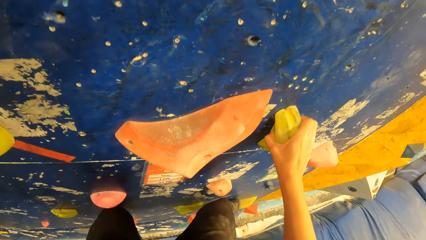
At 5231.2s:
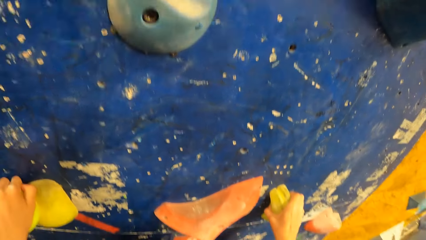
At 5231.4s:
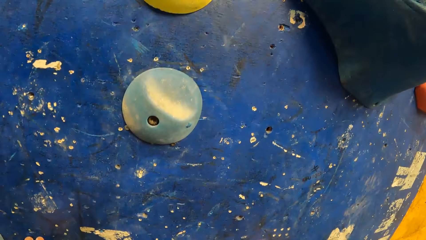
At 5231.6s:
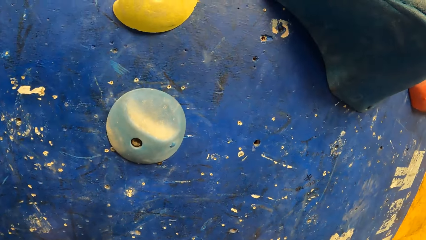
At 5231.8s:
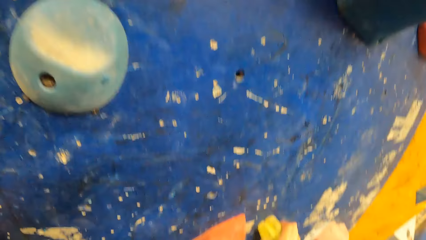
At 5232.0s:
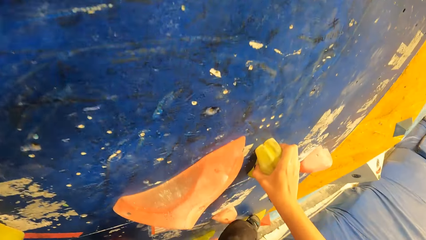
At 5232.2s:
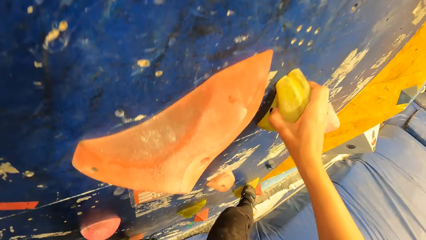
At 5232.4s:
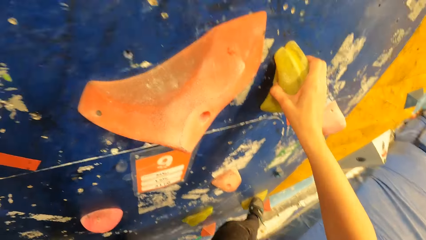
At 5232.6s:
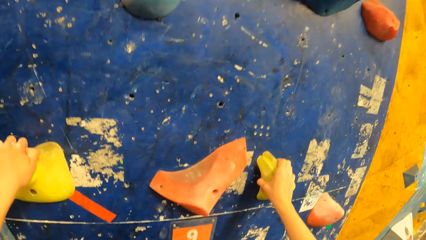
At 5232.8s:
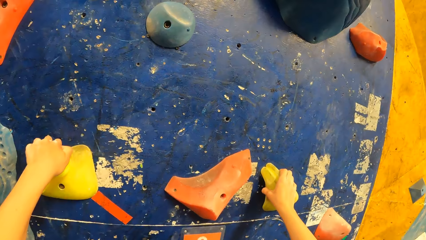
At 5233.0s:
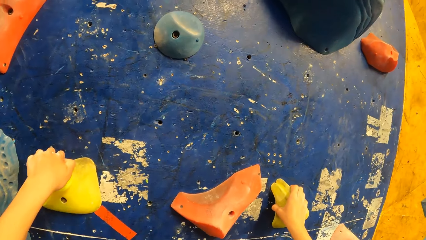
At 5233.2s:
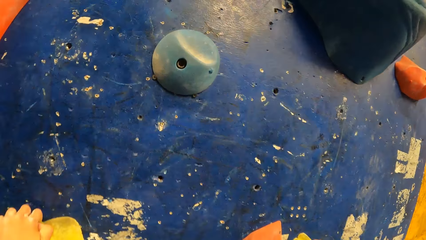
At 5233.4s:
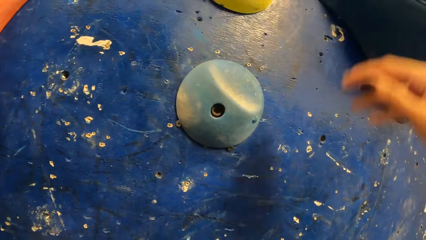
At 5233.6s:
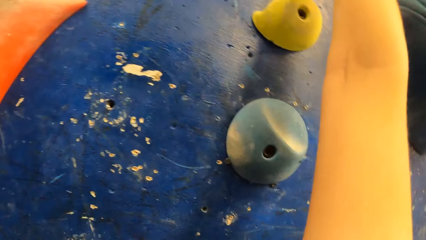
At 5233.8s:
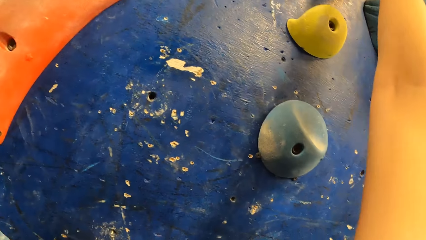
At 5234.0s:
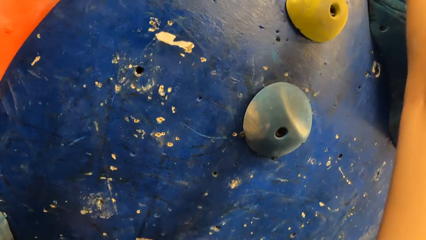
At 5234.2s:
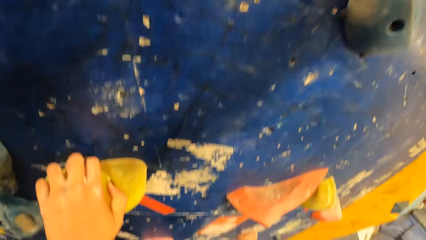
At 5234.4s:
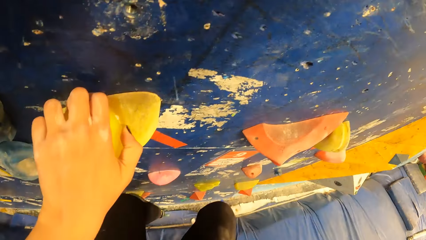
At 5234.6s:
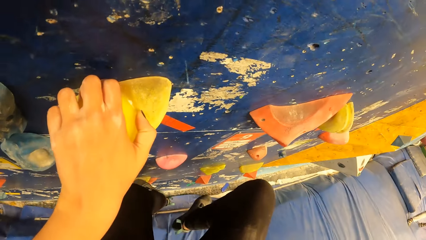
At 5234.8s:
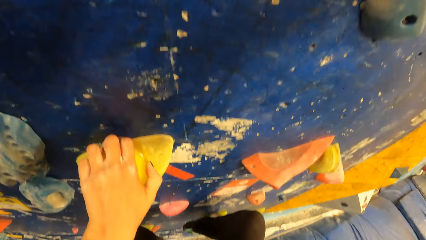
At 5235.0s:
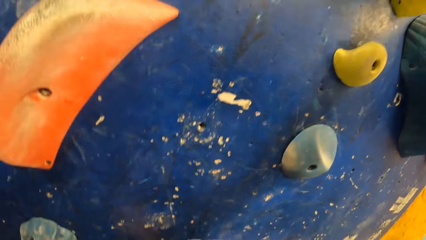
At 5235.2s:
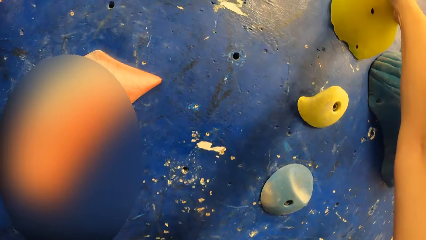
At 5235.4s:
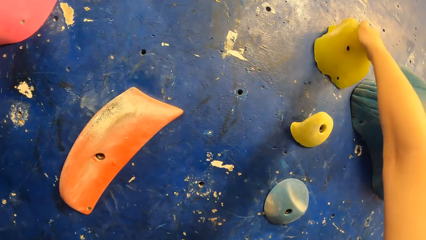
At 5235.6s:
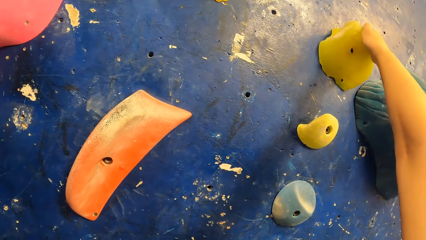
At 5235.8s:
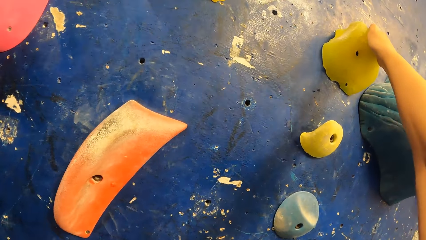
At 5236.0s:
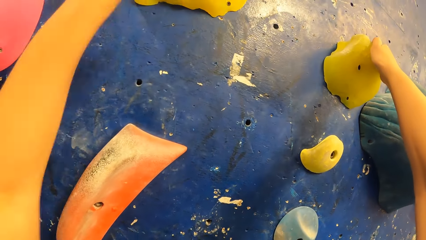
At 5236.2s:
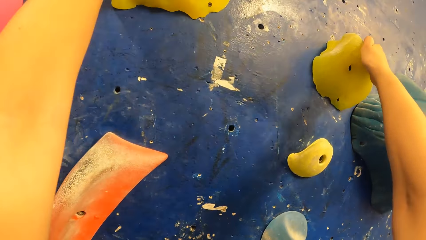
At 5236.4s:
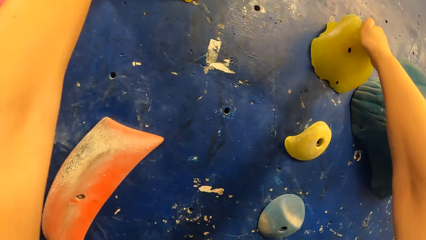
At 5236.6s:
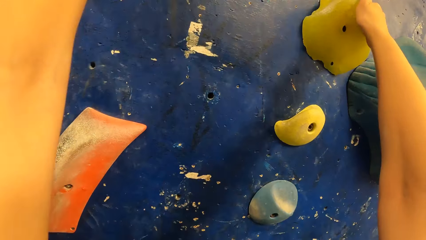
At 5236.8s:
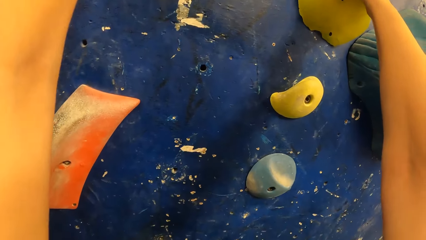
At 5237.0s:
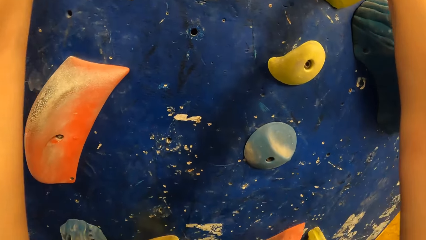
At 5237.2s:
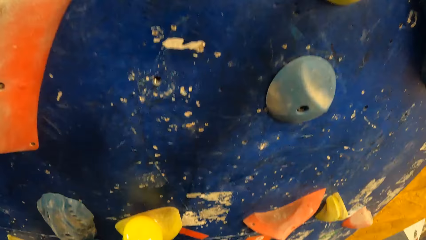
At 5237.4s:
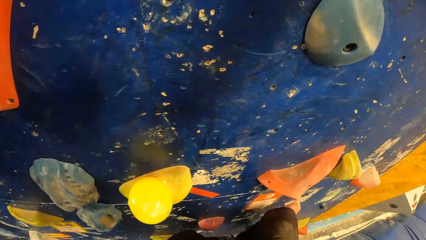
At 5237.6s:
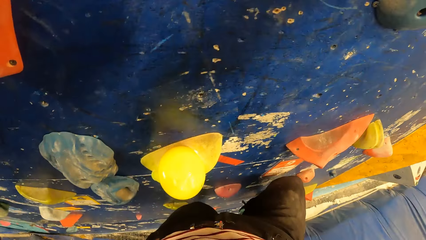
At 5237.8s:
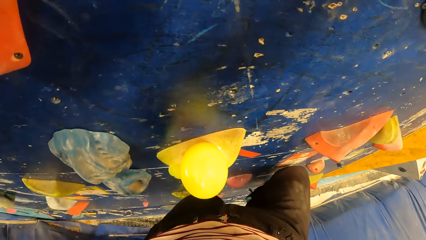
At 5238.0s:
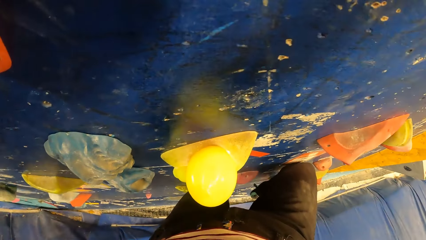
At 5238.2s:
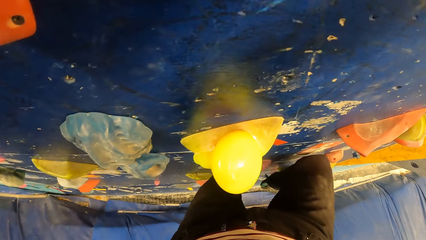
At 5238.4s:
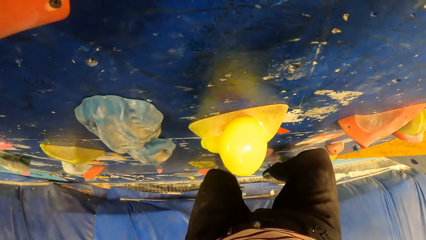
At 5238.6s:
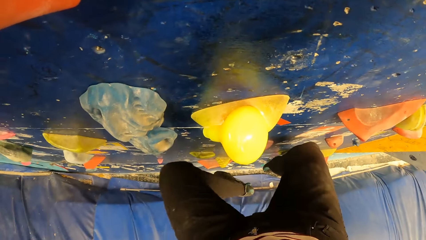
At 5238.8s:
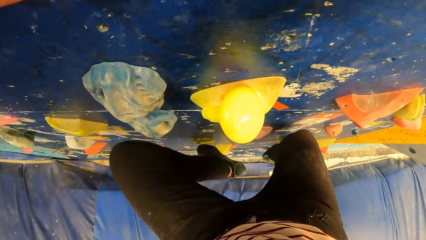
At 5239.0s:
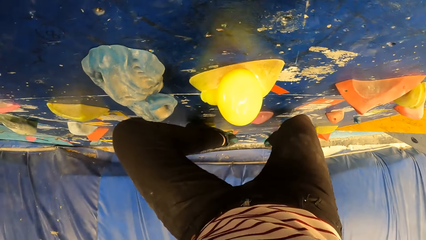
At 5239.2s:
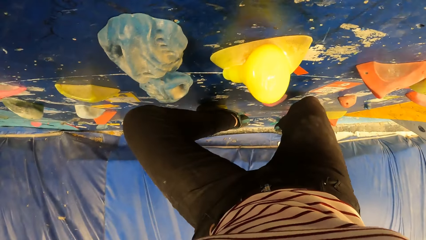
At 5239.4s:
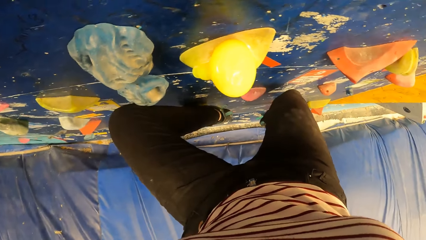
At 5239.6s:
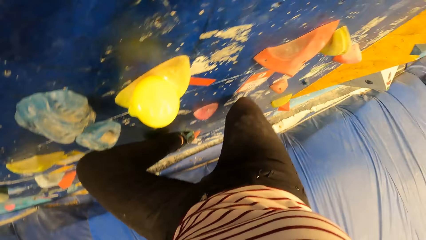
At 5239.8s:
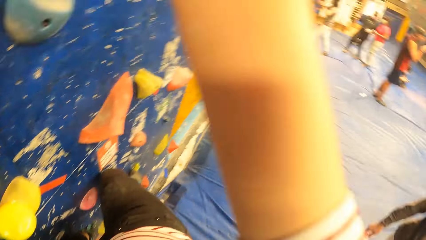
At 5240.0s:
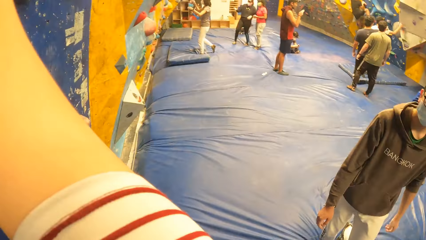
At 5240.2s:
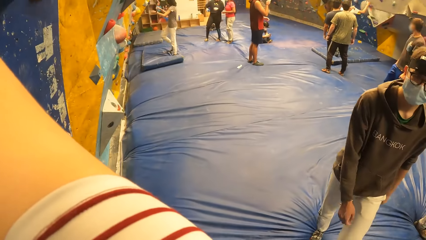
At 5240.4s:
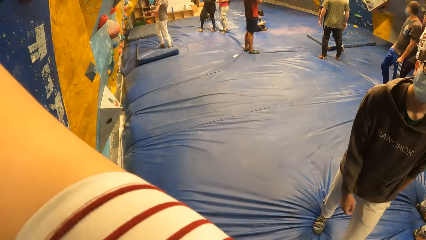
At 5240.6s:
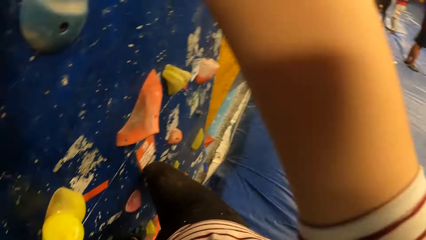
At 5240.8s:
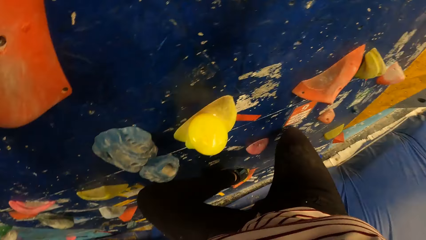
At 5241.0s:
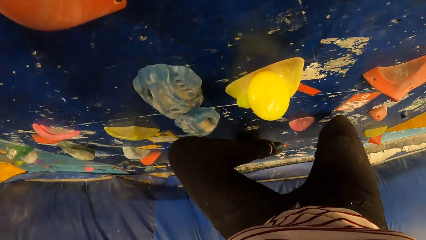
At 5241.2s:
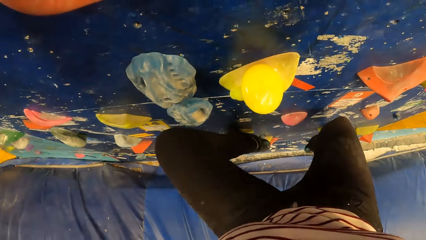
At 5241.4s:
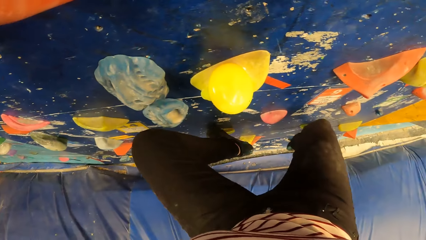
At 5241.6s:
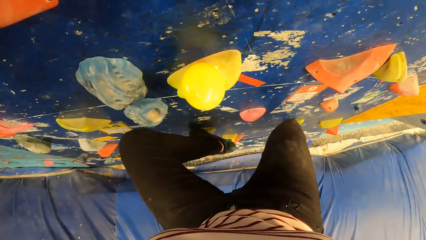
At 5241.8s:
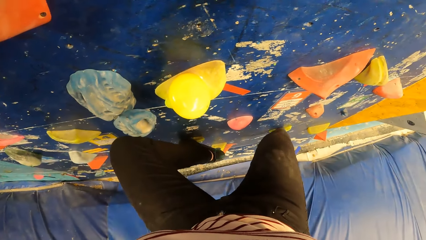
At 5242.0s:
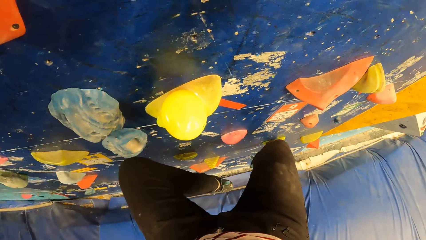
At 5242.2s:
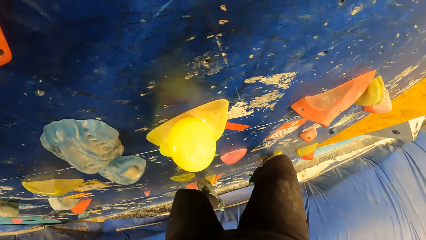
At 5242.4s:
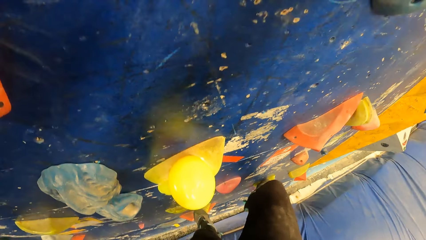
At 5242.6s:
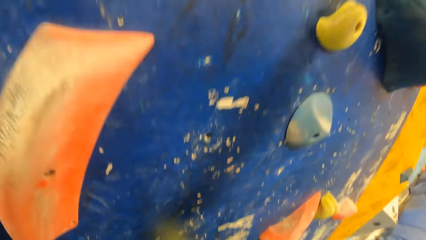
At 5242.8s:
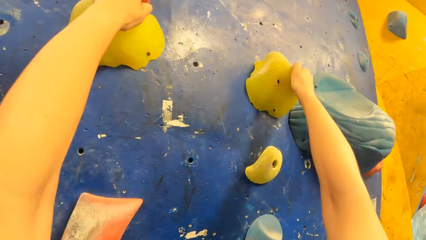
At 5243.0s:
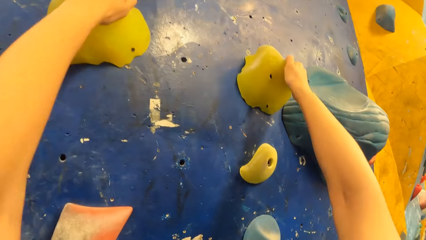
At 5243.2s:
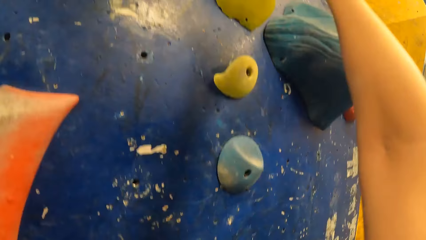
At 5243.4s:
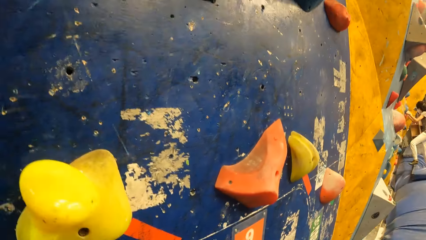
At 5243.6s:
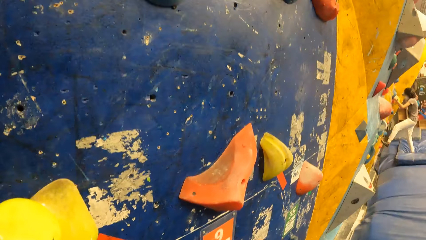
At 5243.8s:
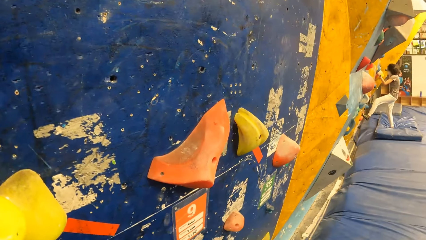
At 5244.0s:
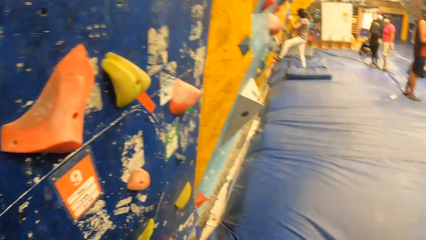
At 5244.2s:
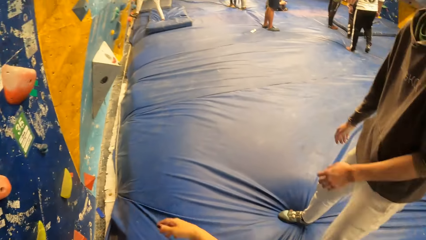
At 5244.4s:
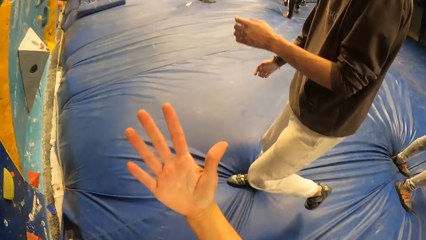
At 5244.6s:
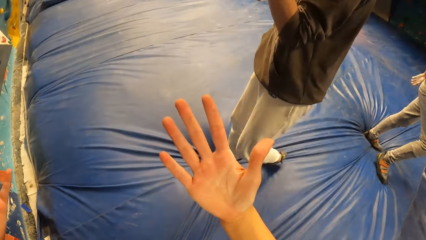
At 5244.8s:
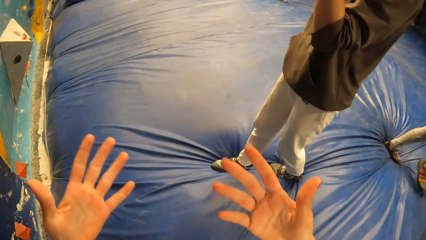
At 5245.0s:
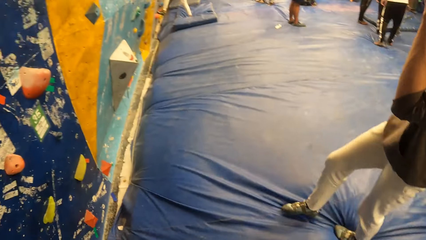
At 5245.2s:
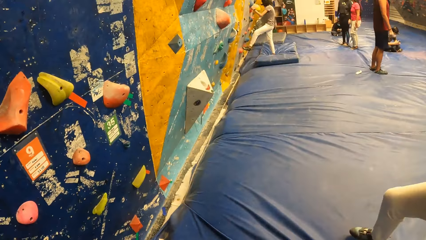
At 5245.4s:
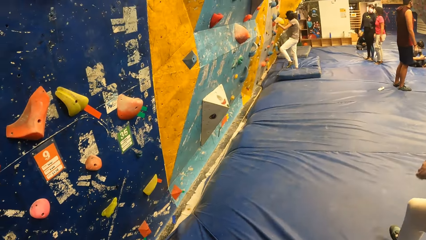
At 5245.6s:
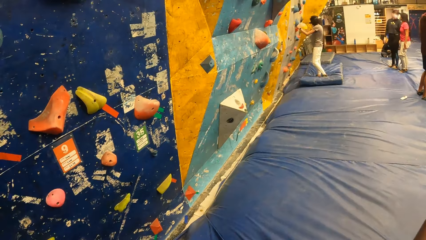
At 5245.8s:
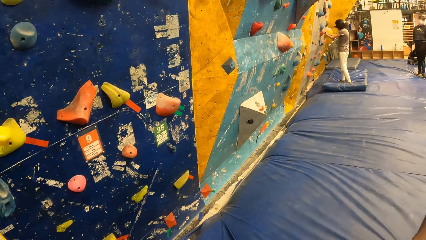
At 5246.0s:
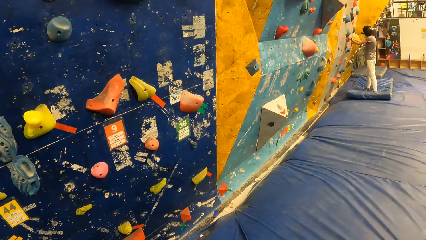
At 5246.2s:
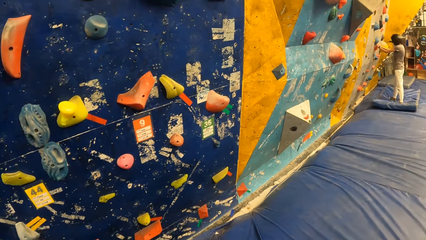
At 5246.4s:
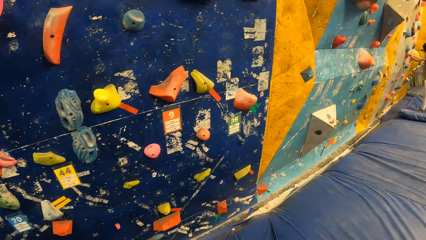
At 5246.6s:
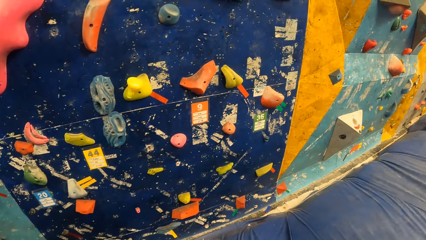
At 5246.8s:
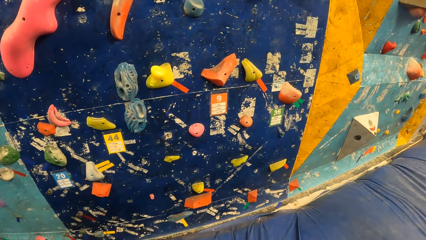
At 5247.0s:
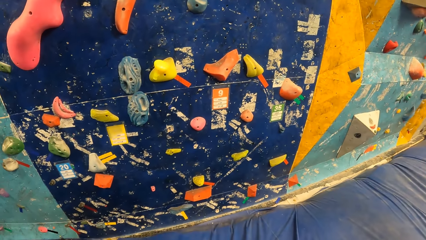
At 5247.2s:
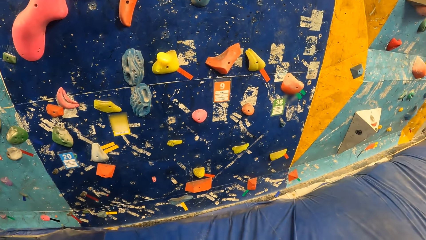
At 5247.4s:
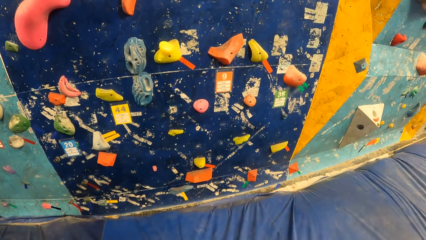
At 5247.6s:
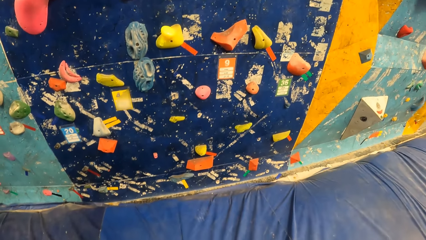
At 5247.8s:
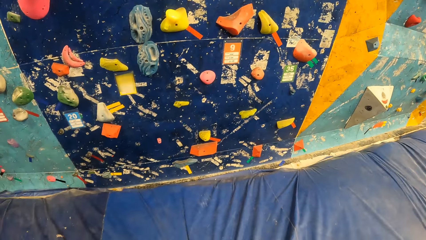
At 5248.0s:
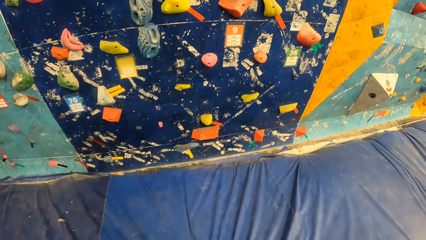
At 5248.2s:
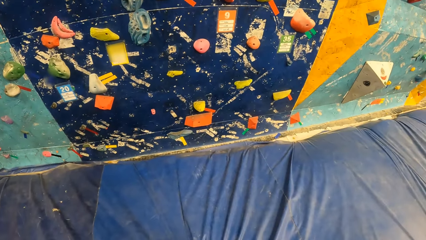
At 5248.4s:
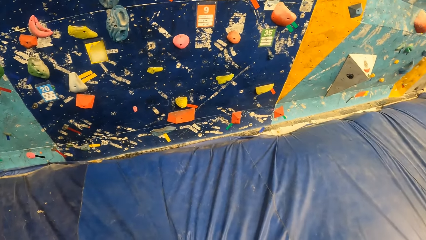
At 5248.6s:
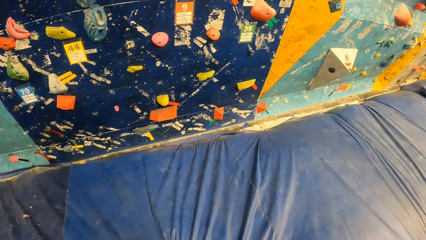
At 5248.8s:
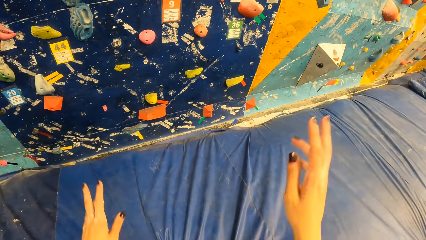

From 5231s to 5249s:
The camera wearer looks at a man. The camera wearer jumps down from the bouldering wall. They look at the indoor rock climbing wall.
